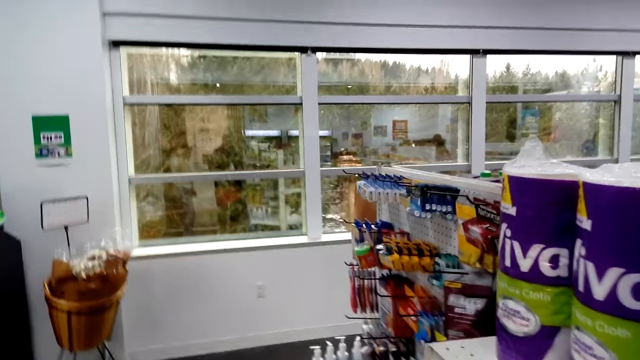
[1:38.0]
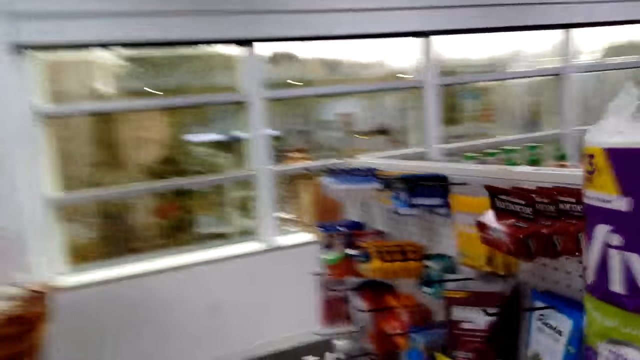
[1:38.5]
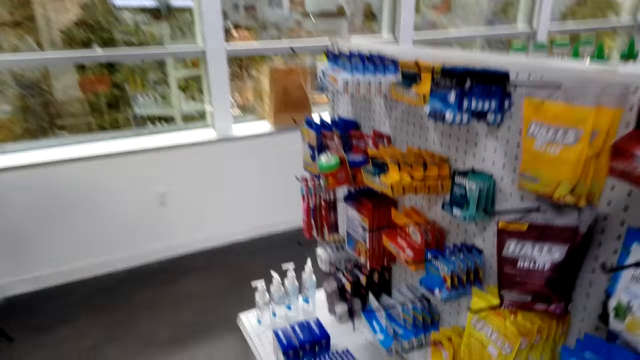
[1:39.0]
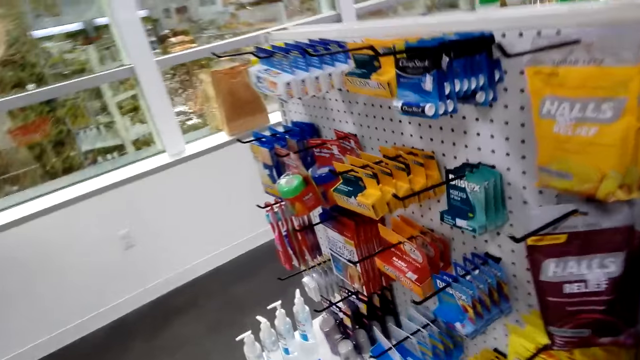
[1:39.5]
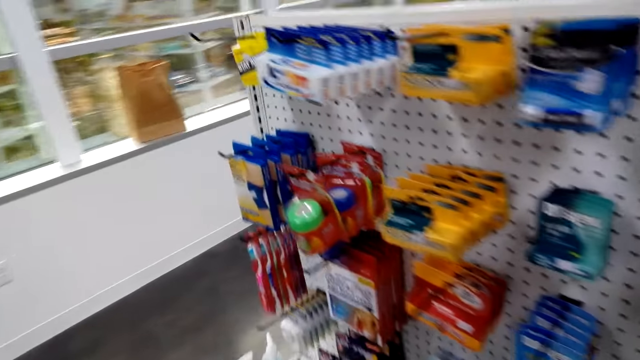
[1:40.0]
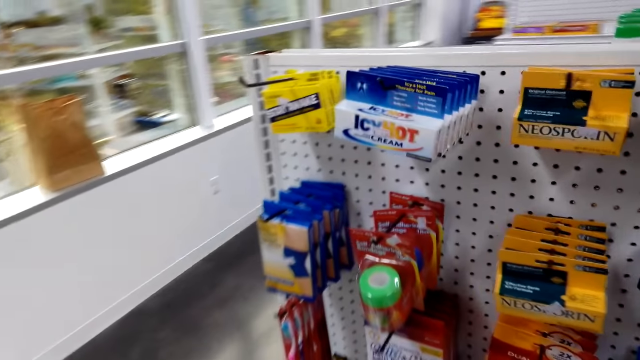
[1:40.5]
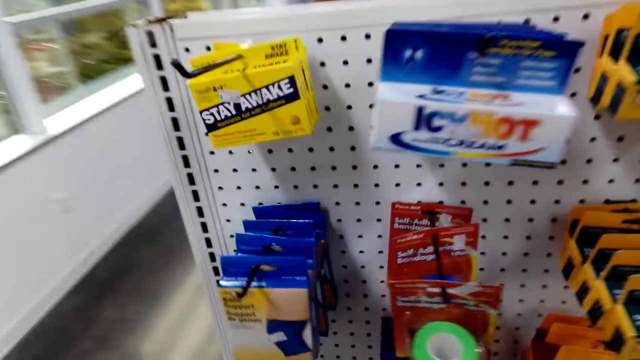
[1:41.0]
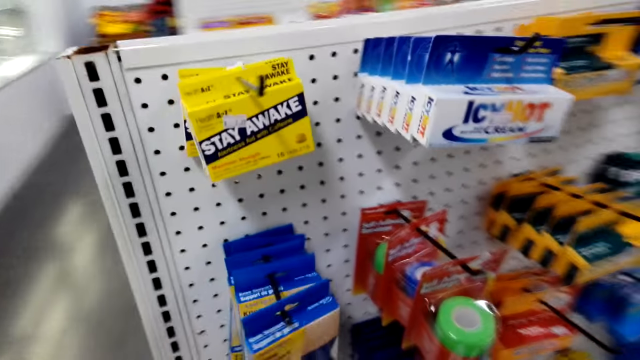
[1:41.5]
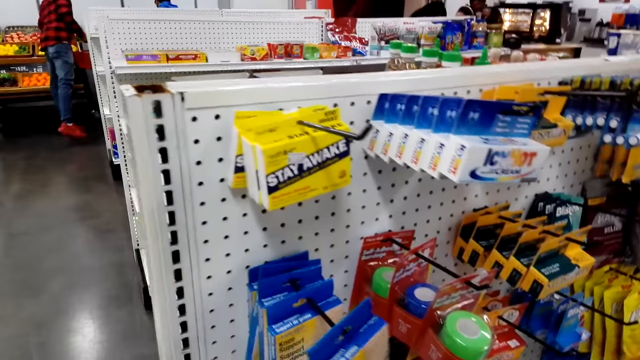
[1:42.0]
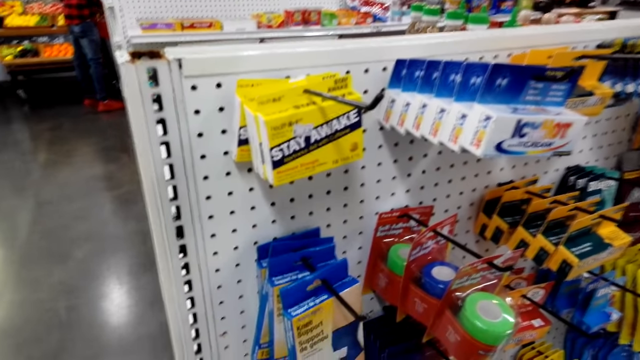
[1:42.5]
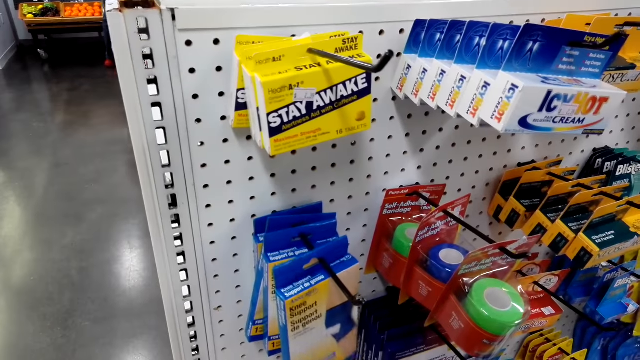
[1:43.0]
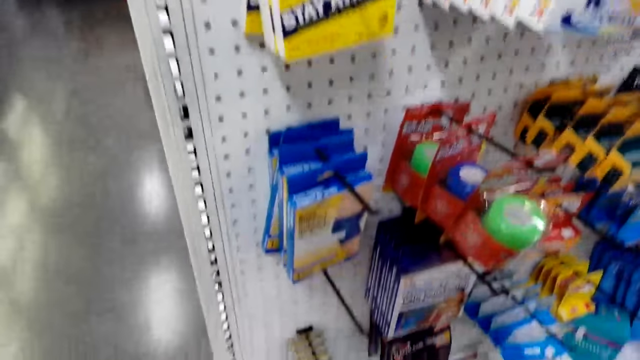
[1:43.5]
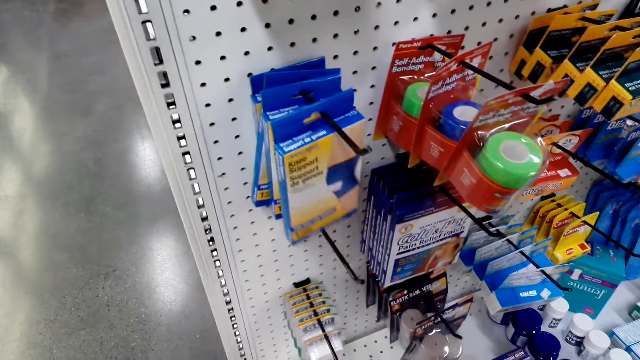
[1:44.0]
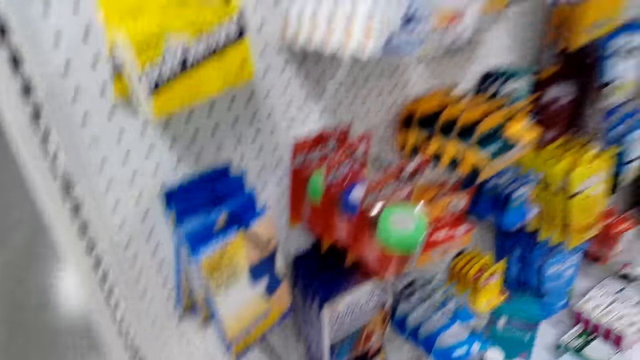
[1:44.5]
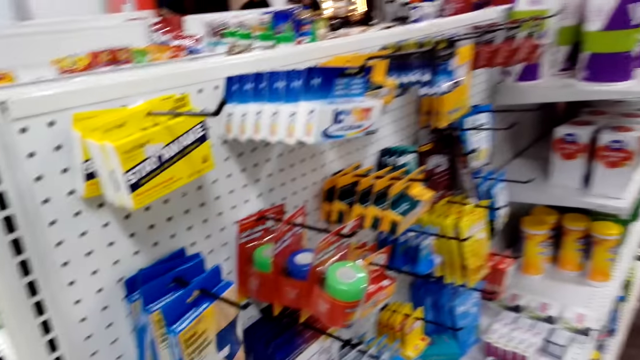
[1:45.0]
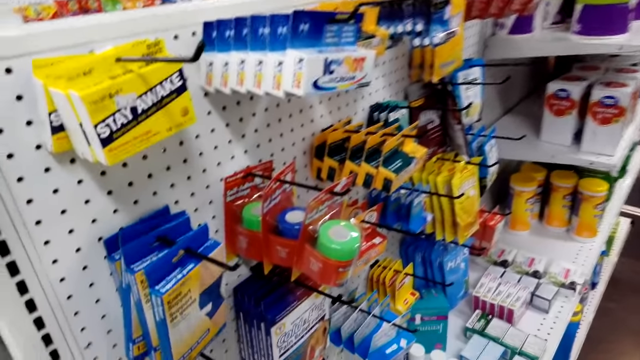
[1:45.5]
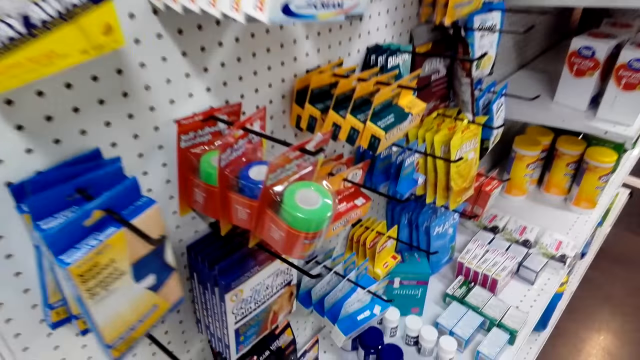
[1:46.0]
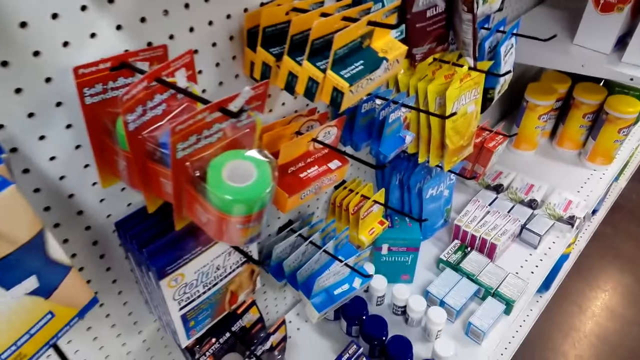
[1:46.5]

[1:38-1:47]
The camera wearer shops around the supermarket. They pick the additive.

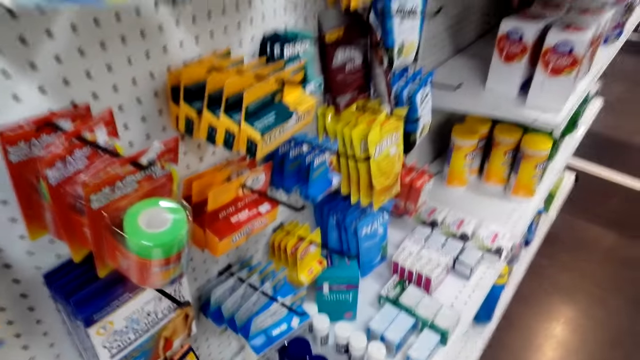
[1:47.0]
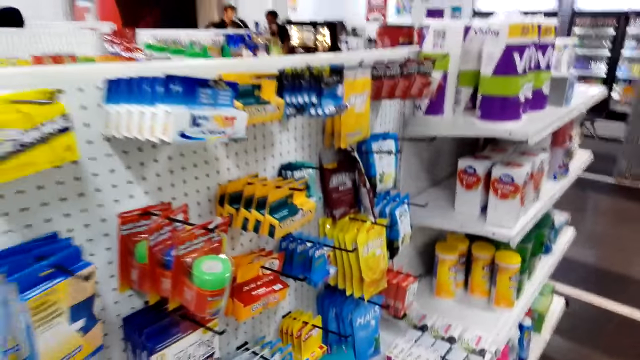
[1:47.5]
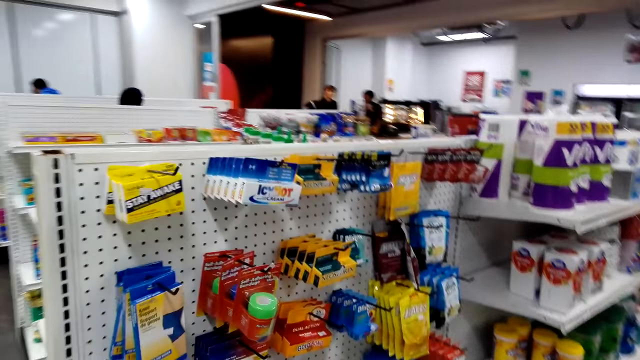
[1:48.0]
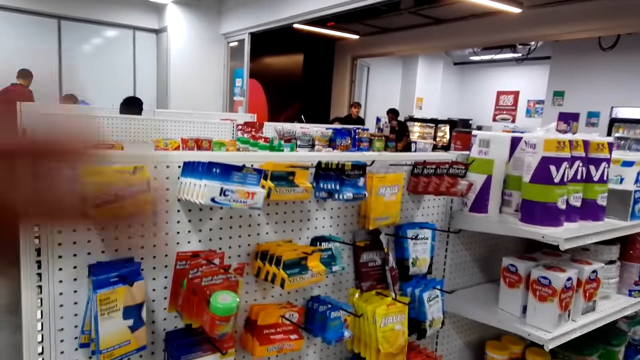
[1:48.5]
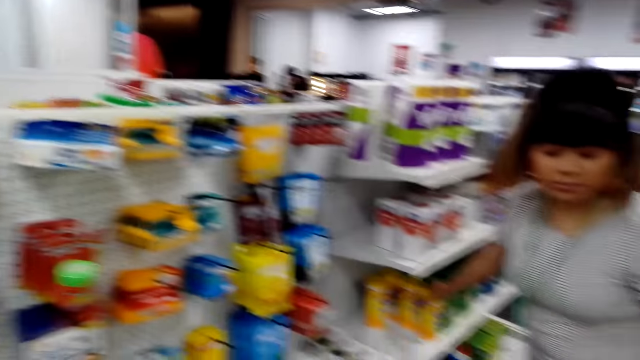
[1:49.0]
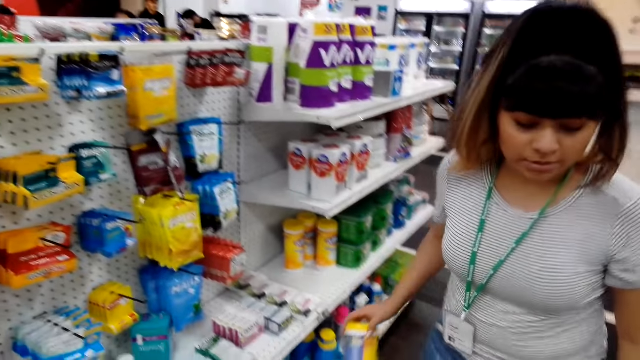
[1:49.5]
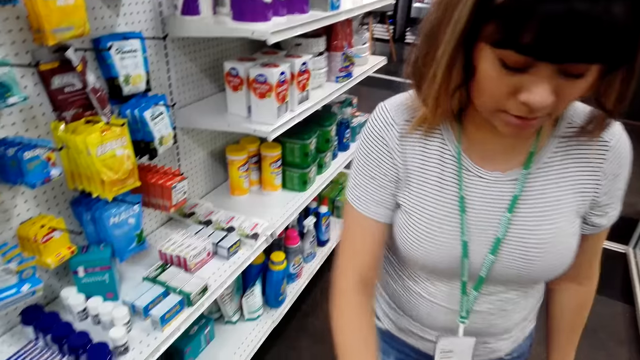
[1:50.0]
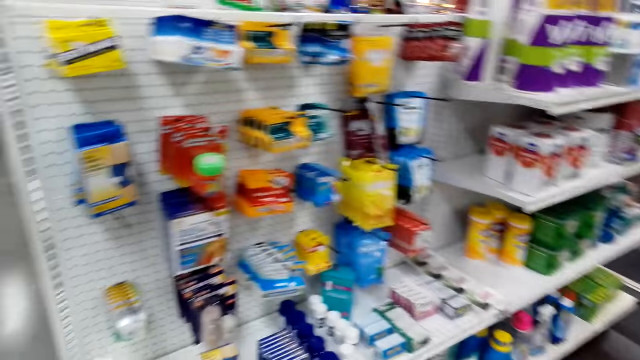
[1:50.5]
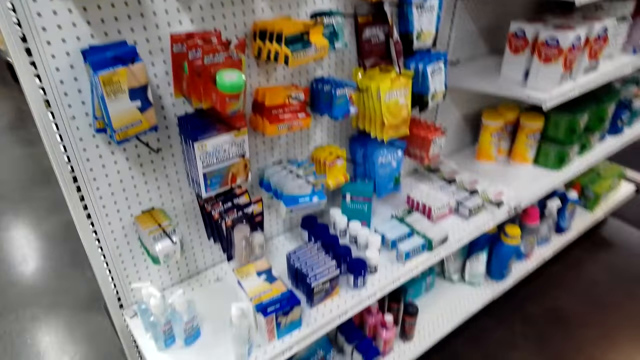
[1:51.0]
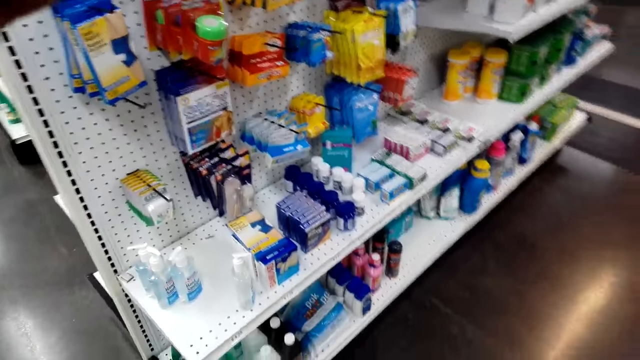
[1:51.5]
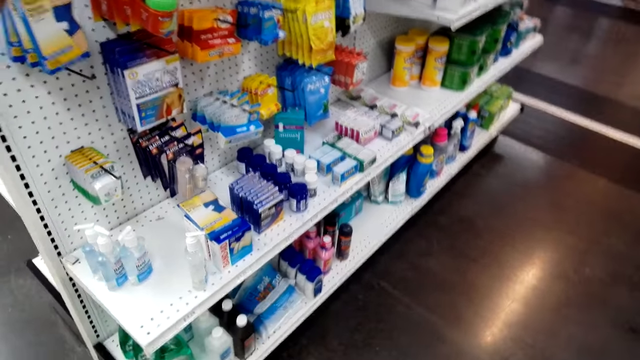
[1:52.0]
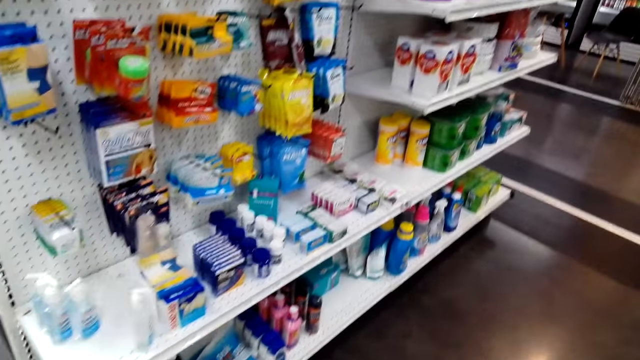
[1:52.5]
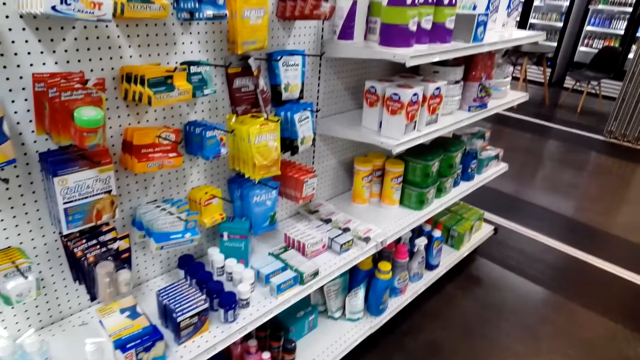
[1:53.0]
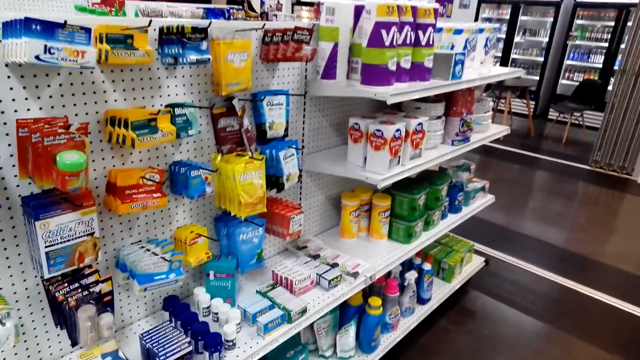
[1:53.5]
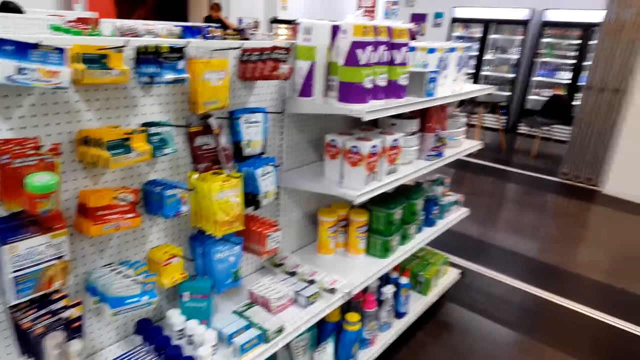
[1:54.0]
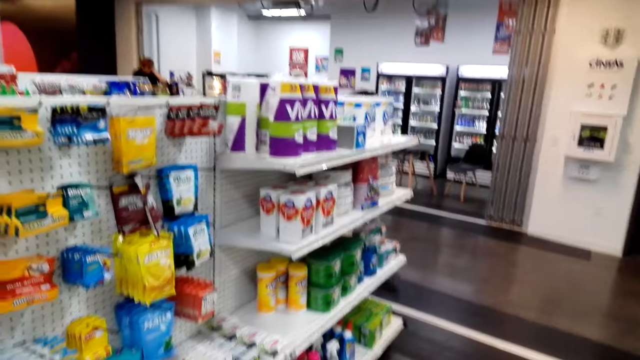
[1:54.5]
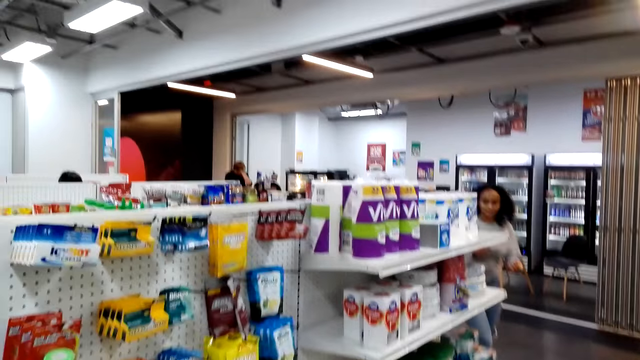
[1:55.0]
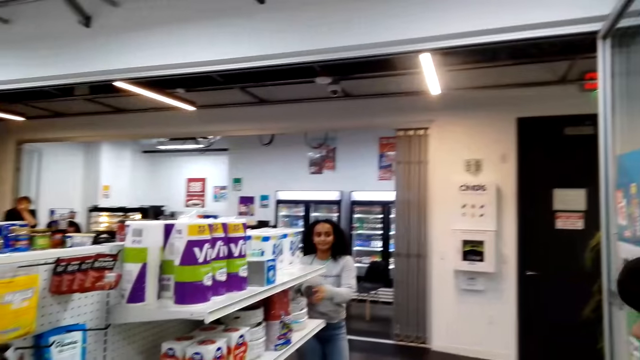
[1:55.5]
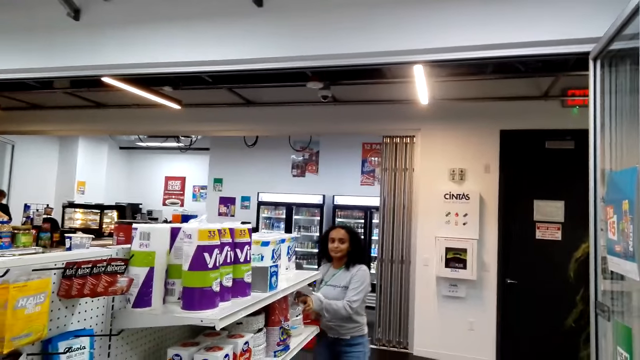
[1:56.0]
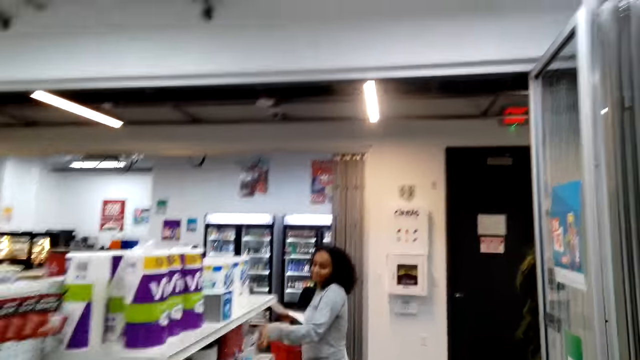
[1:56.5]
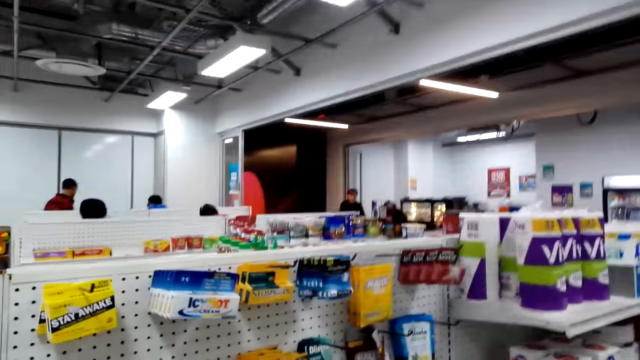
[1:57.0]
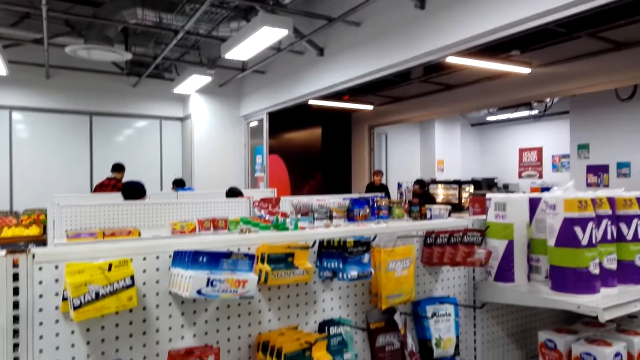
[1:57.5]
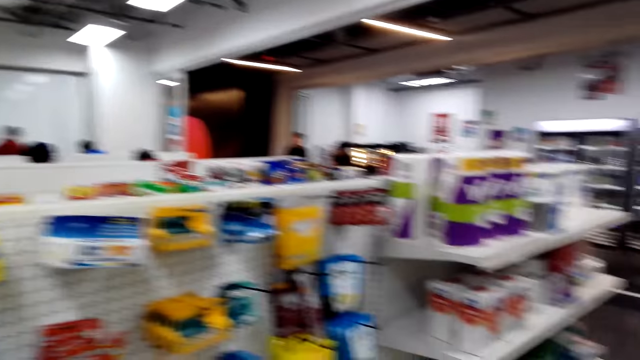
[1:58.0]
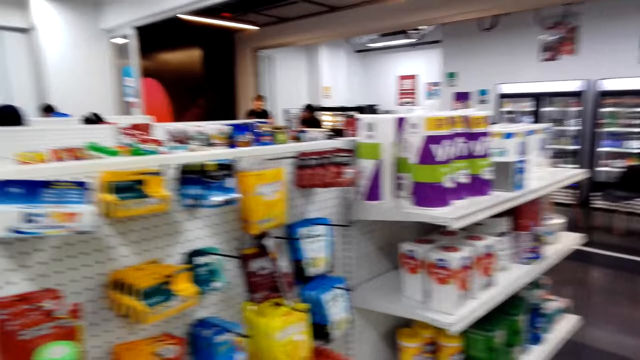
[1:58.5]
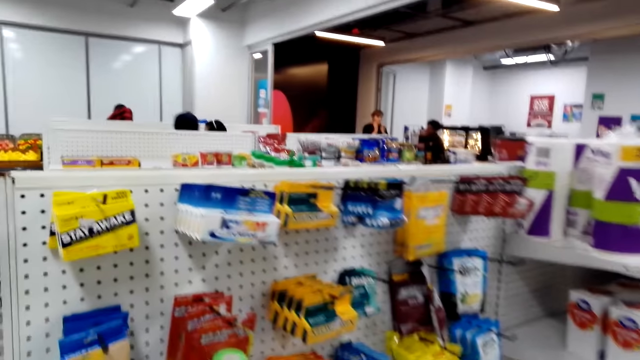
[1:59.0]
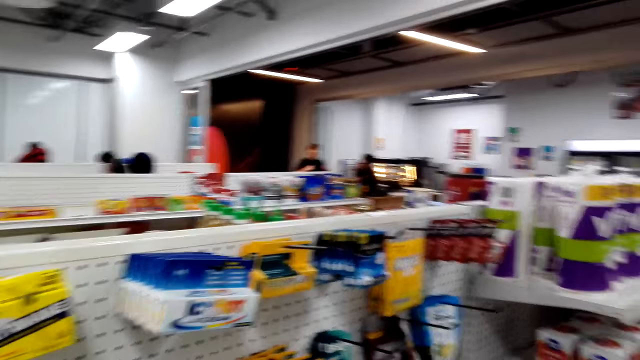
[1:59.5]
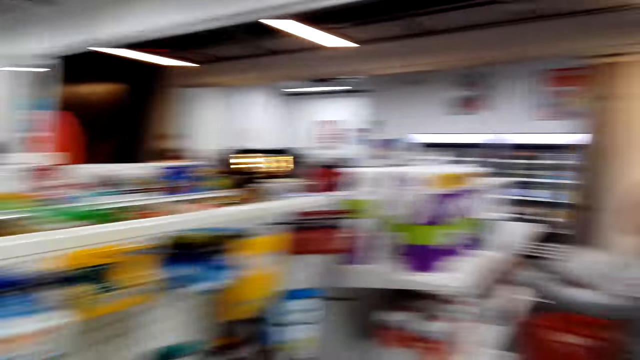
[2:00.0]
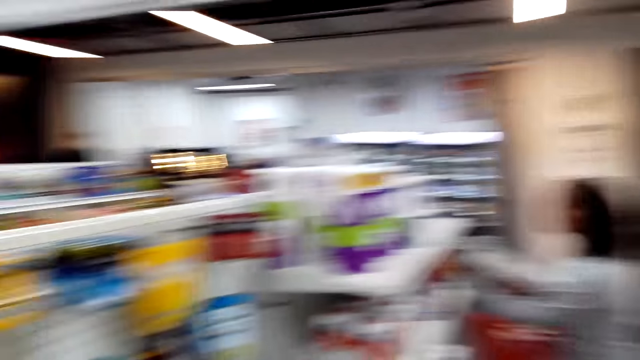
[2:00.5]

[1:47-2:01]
The camera wearer looks around the supermarket shelf. They raise a hand. A person takes an item, the jelly, from the shelf and puts the item in the shopping basket. The camera wearer adjusts the head camera. They lower the hand. Another person shops in the supermarket. The camera wearer looks around the supermarket.
